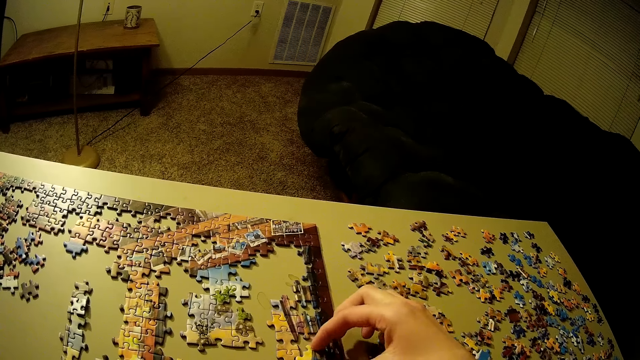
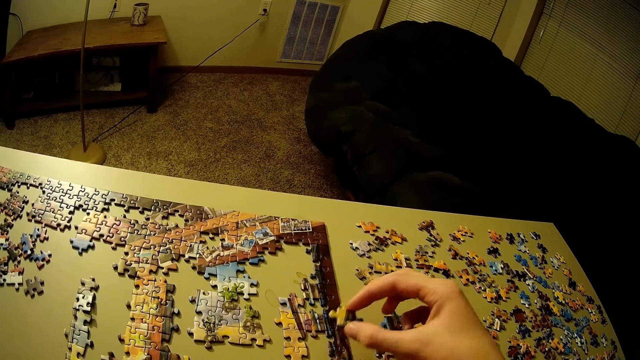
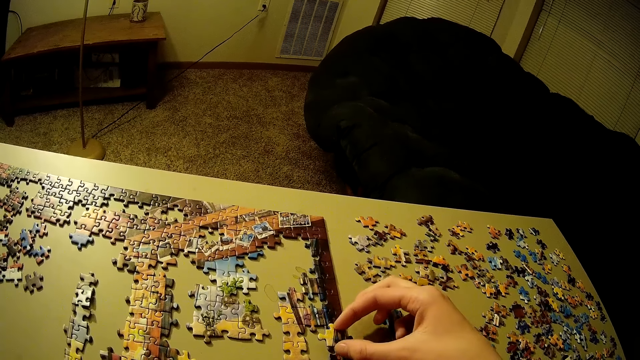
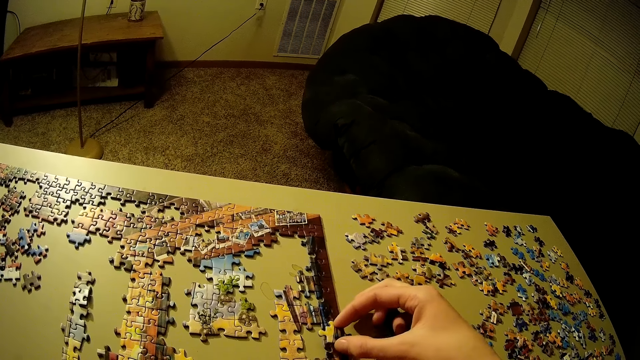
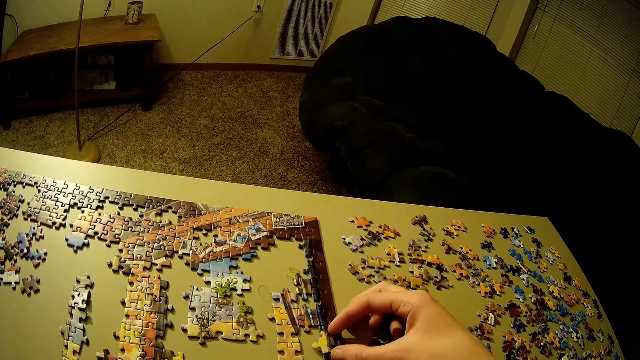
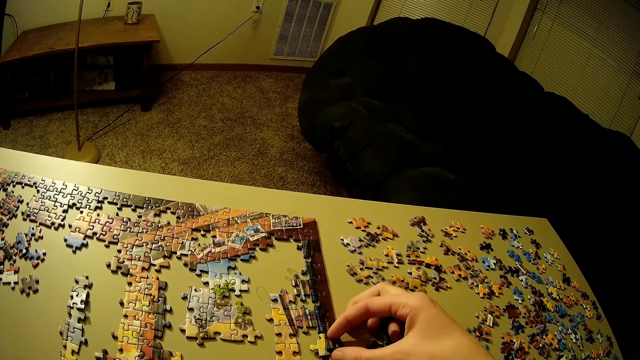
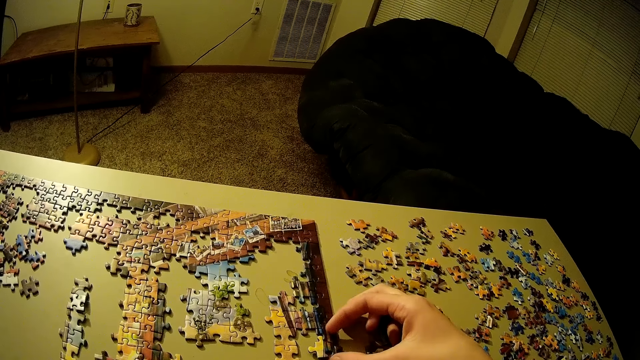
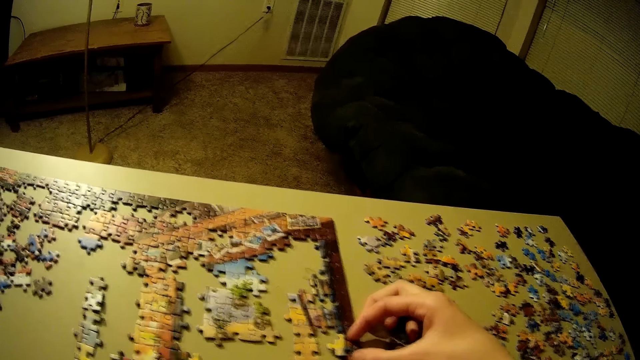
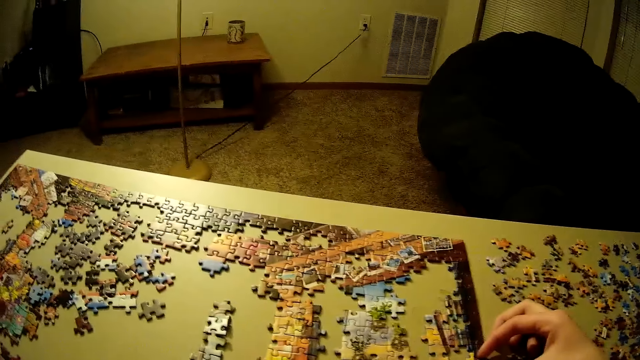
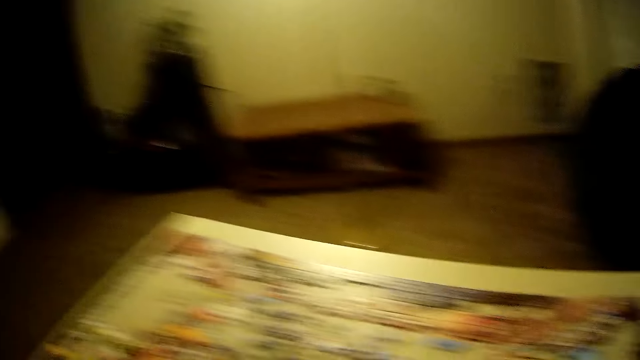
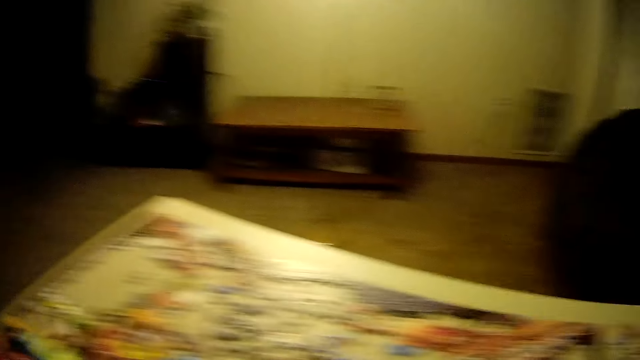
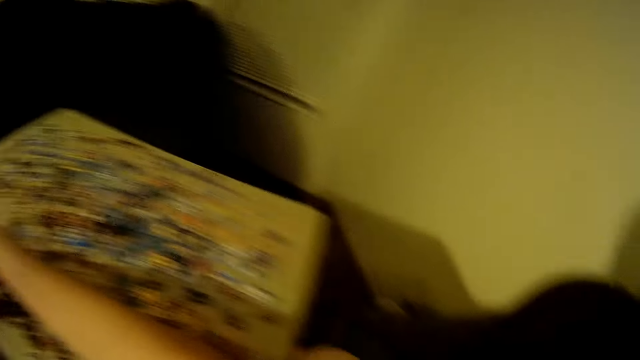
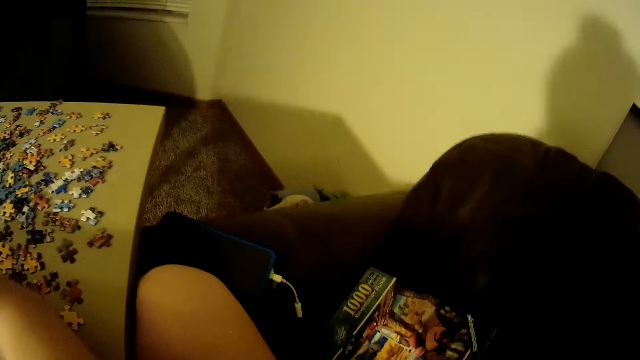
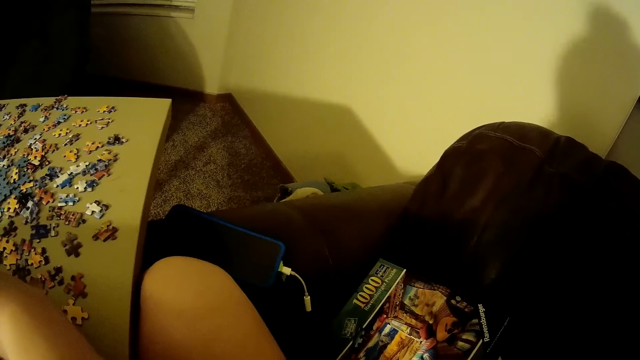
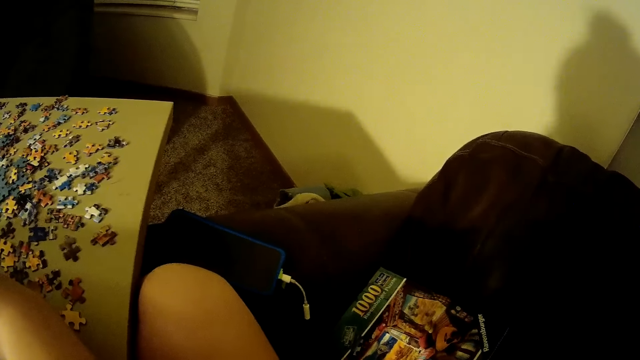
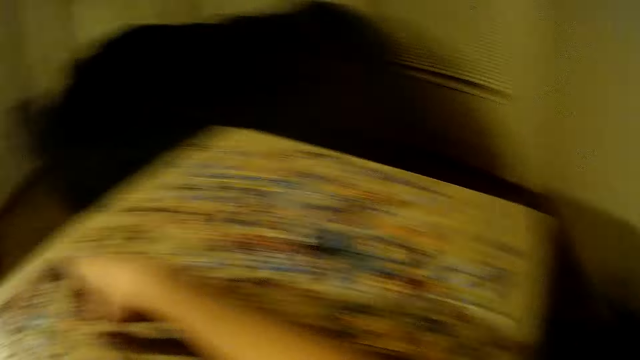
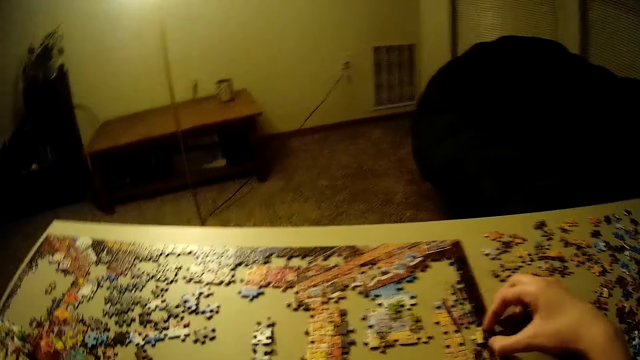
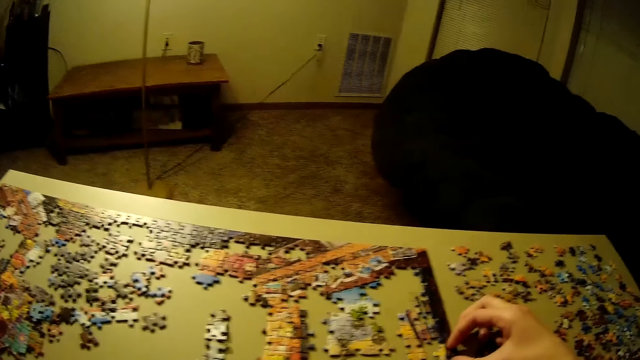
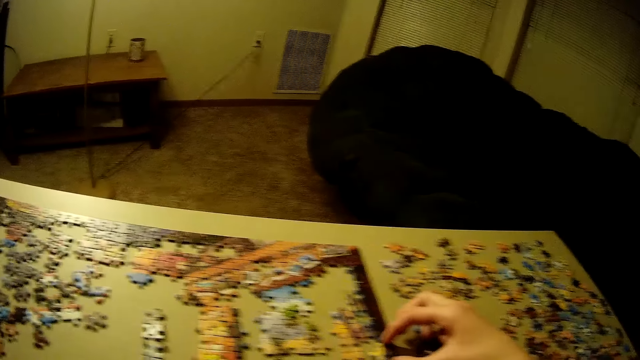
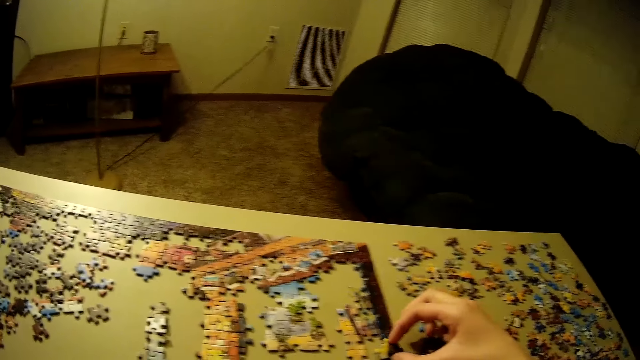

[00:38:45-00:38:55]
The camera wearer arranges the puzzle pattern. They pick a puzzle piece. They place the puzzle piece on the jigsaw puzzle board. They look around. They refer from the reference book. They look at the box of puzzle on the couch. They turn to the jigsaw puzzle.

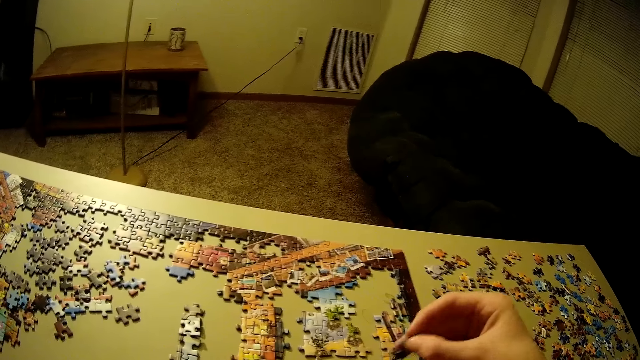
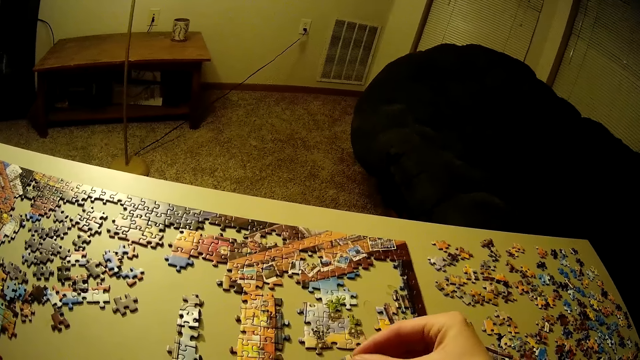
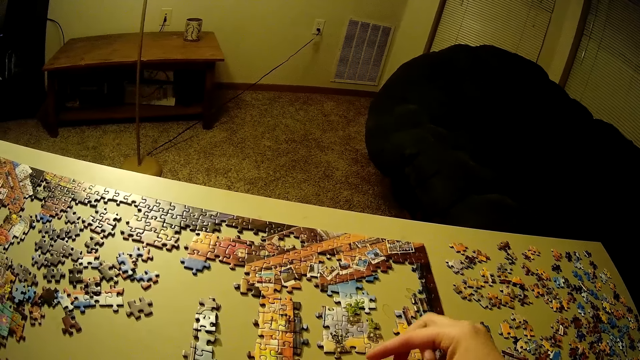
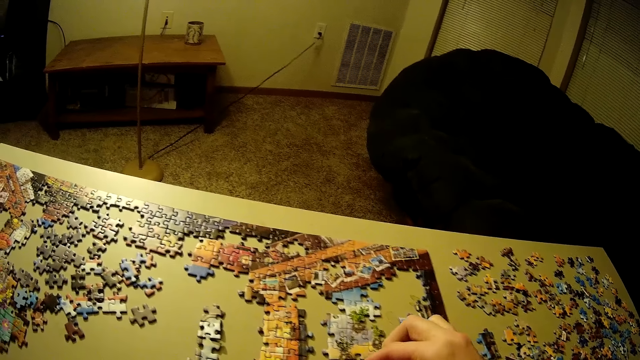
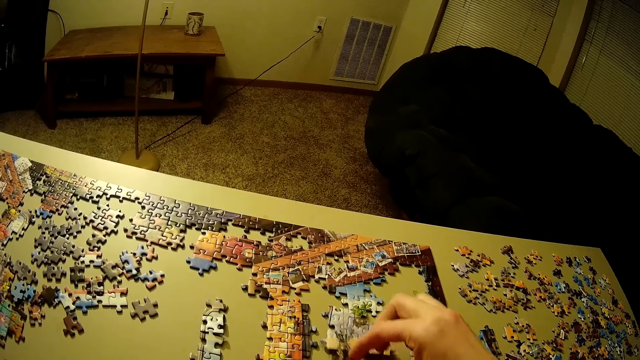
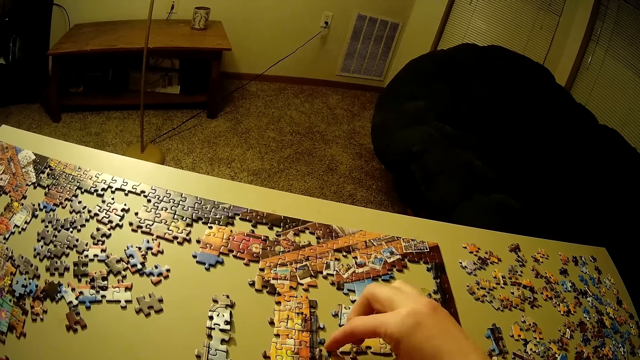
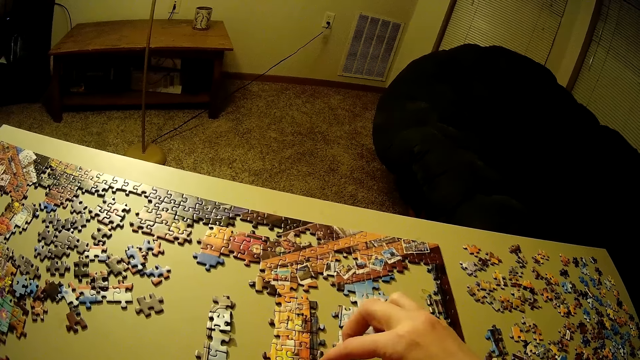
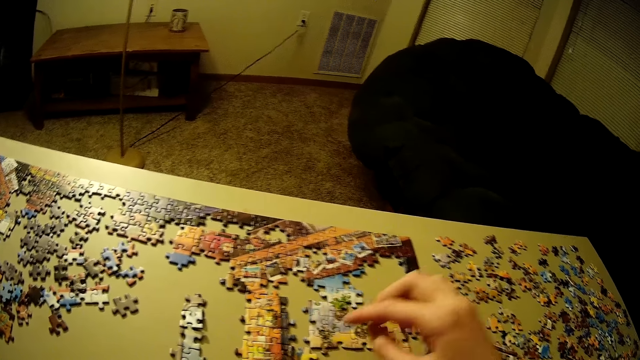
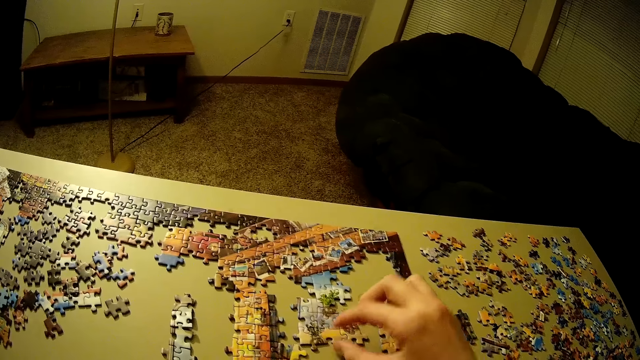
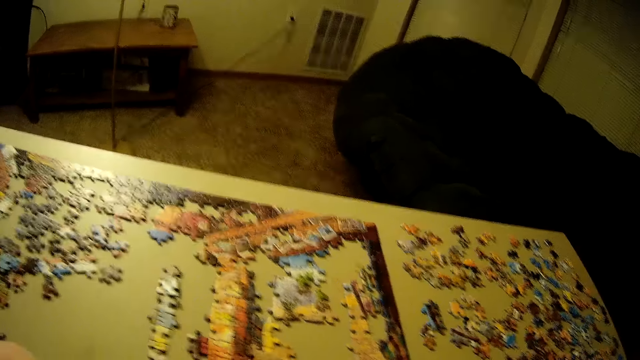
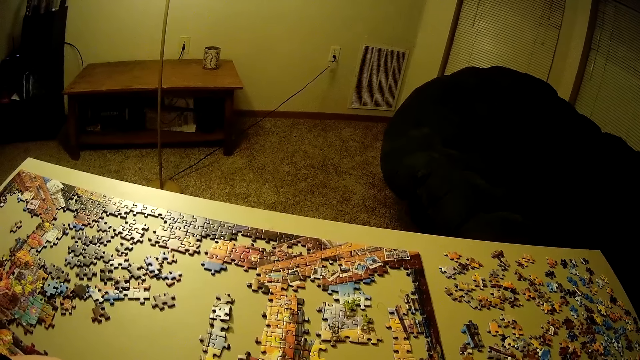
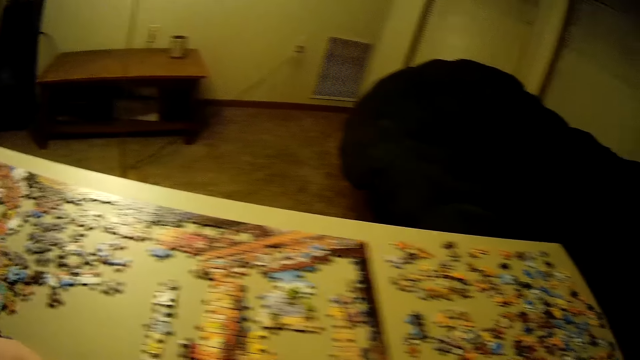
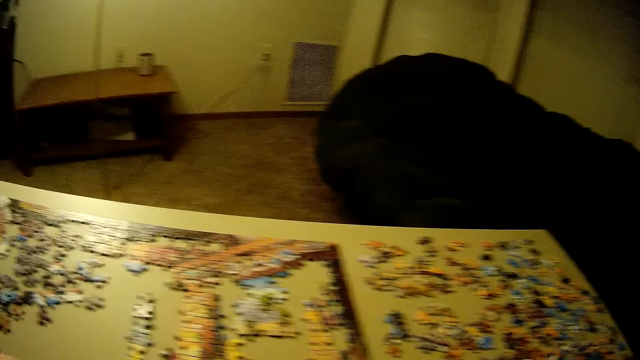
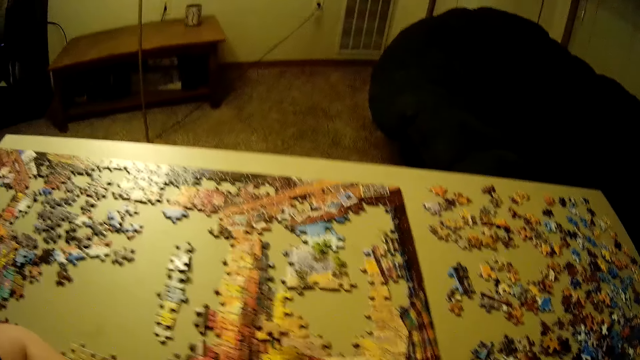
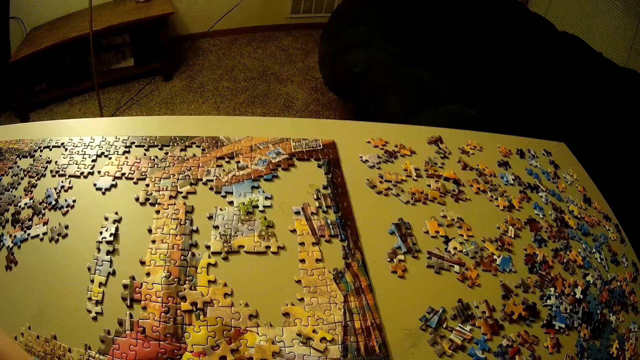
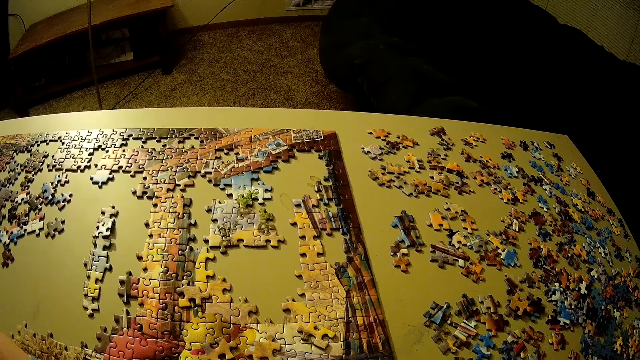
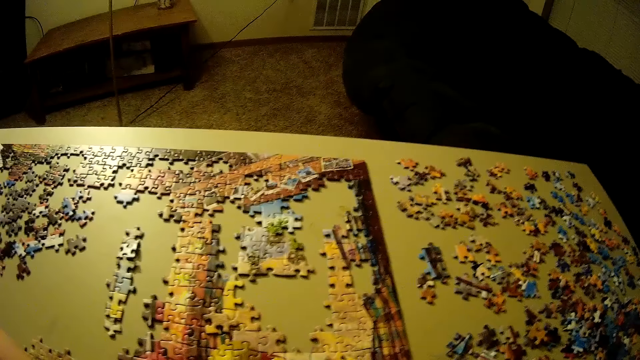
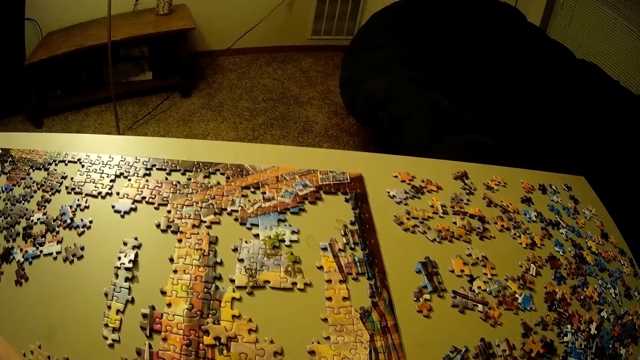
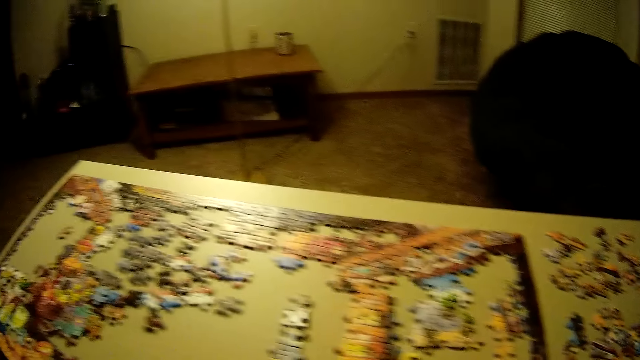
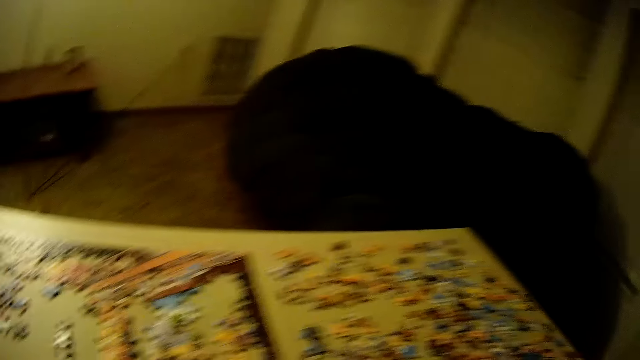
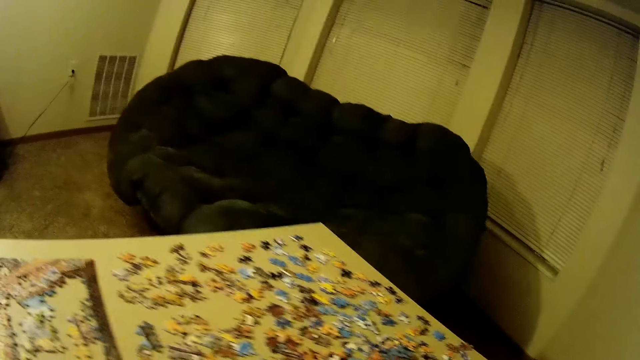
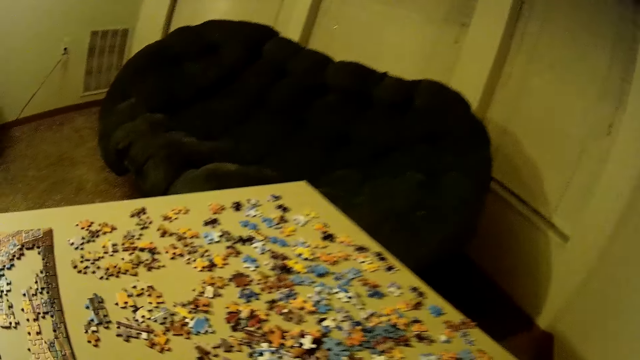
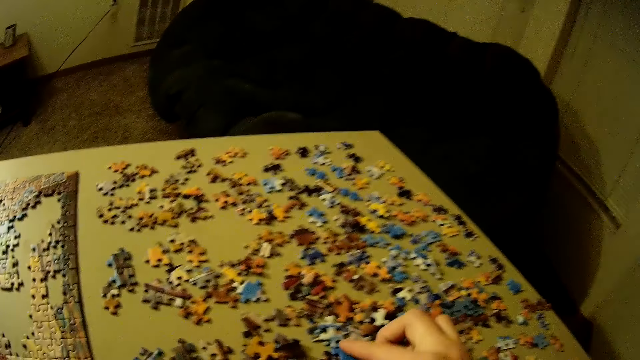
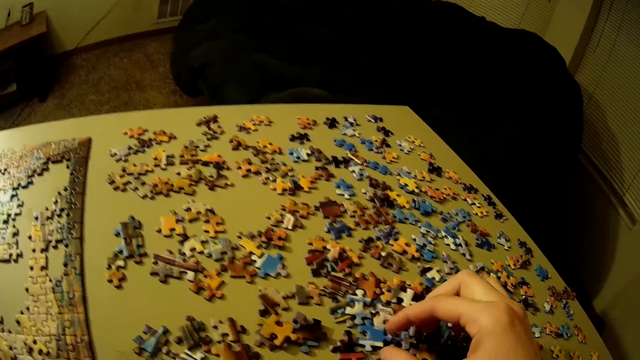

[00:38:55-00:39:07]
The camera wearer picks a puzzle piece. He adjusts the pieces of puzzle on the table. He places the puzzle piece on the jigsaw puzzle board. He arranges a puzzle pattern. He lifts his right hand. He looks at the jigsaw puzzle. He adjusts the camera. He turns to the right.
